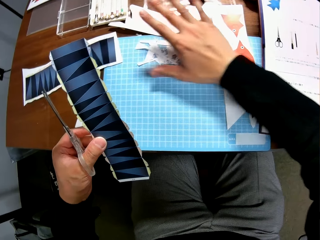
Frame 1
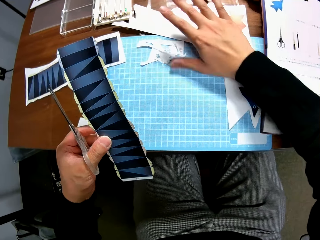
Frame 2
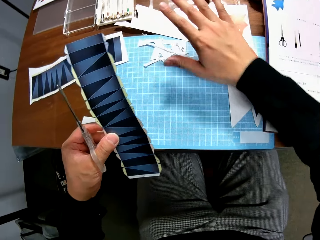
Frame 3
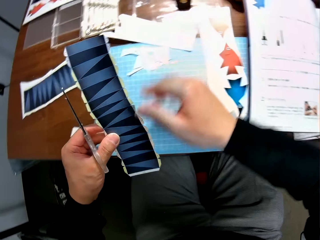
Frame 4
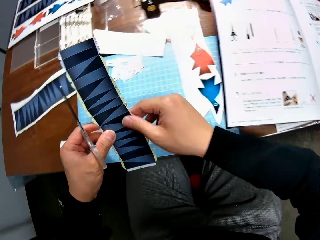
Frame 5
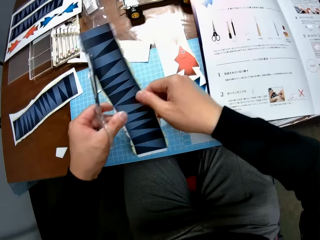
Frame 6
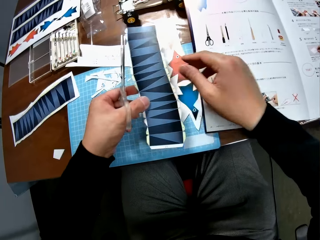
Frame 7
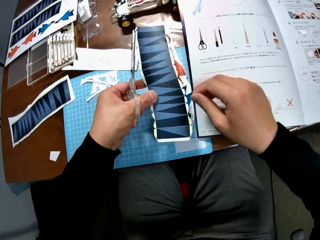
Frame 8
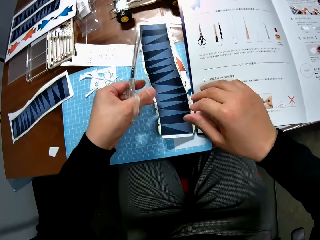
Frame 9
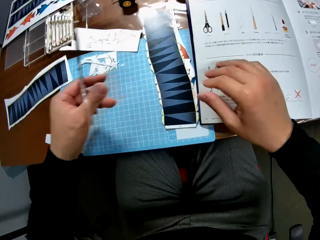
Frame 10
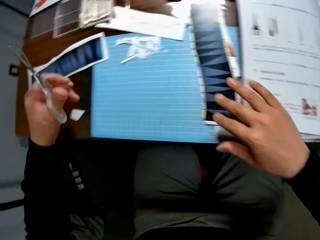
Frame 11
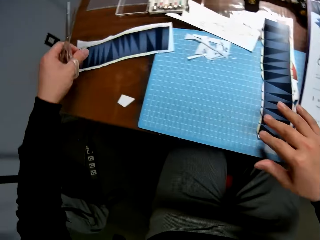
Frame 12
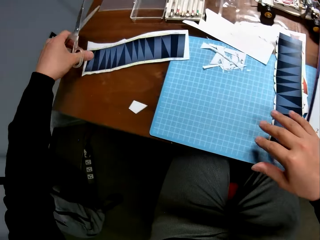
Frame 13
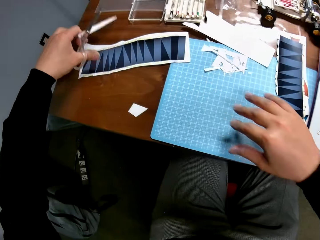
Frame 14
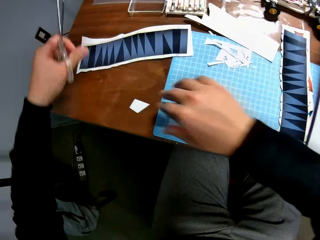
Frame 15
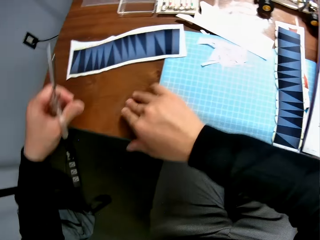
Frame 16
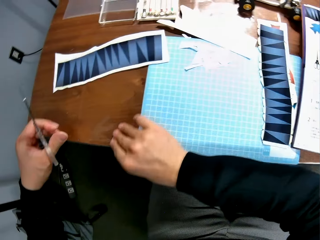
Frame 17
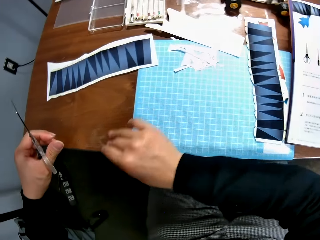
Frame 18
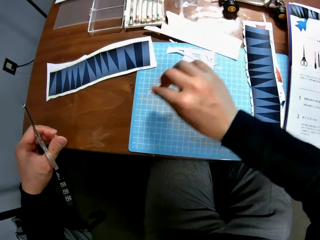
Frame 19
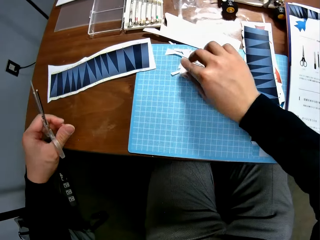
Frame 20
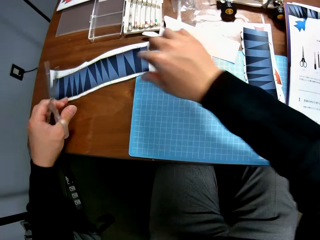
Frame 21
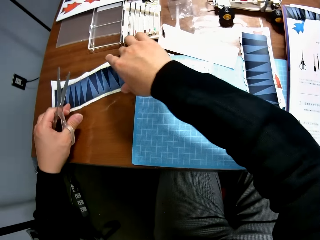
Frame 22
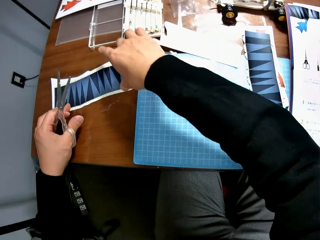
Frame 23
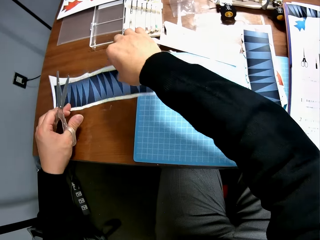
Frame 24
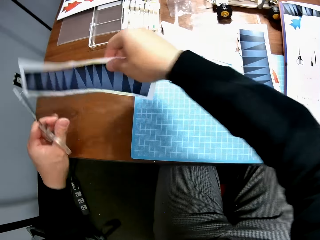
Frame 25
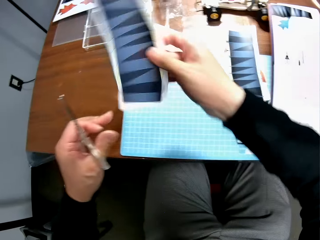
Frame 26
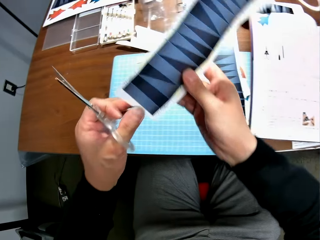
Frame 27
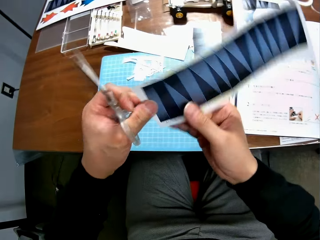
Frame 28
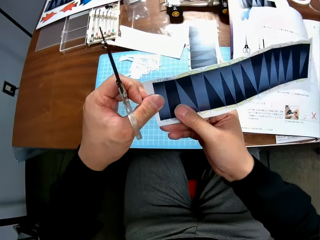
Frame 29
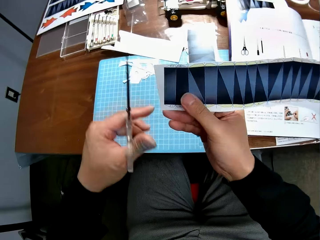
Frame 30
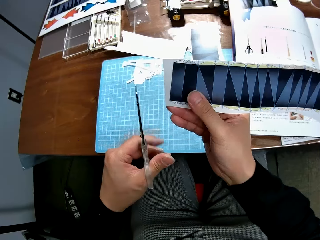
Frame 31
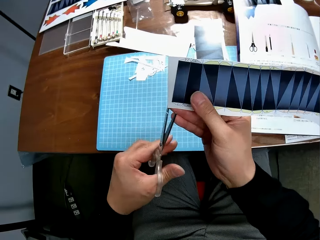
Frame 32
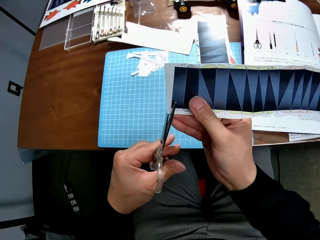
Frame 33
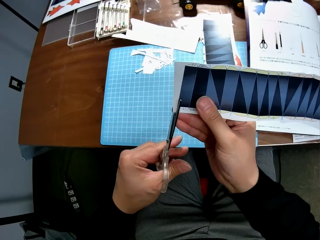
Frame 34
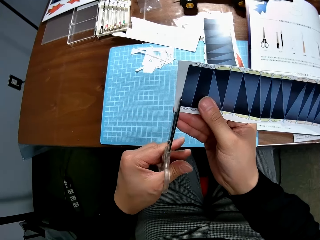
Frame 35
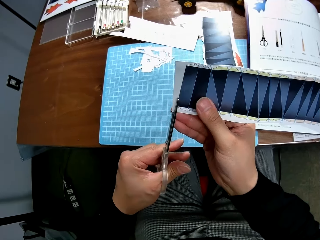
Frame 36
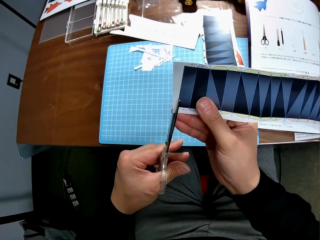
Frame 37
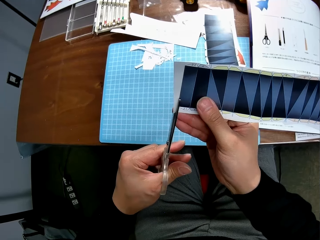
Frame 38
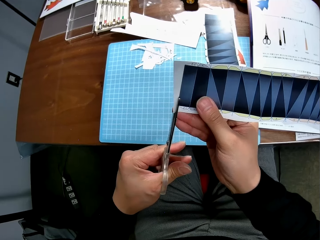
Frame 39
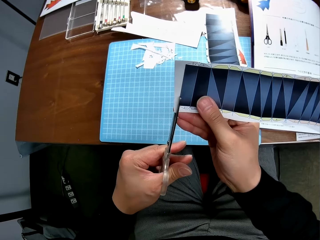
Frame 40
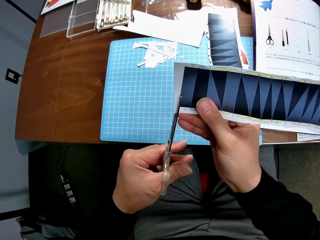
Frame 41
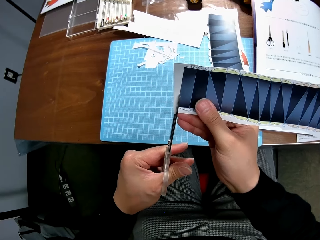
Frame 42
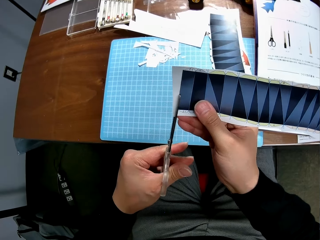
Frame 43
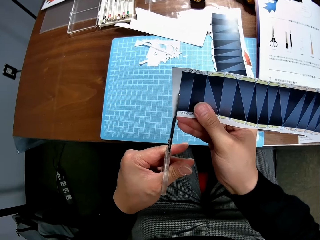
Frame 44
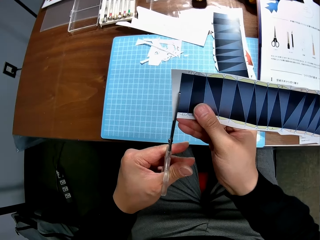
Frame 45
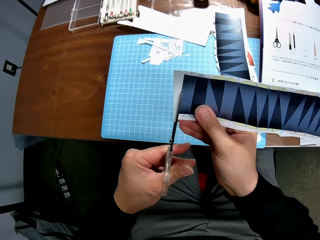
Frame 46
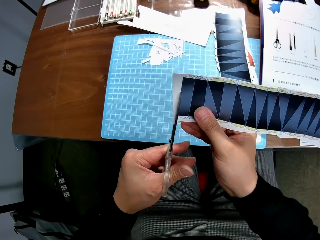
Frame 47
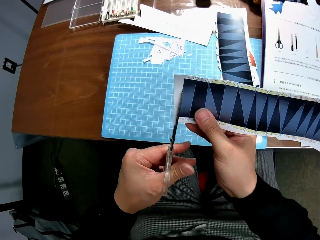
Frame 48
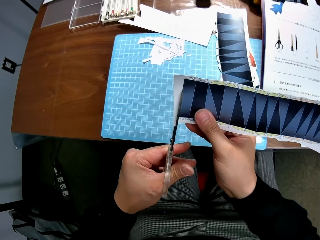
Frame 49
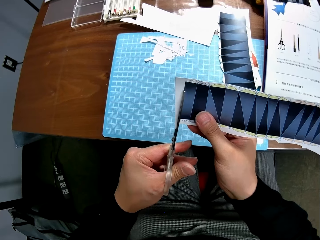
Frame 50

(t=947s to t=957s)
The camera wearer touches the paper stock with his right hand. He drops the paper stock on the right side of the cutting mat. He touches a second paper stock on the left side of the table. He moves a cut piece on the table to the side of the other cut pieces. He picks up a piece of paper from the table. He puts down the piece of paper on the cutting mat. He picks up the second paper stock from the table. He adjusts the paper. He crafts the second paper stock with the scissors. He cuts the paper.

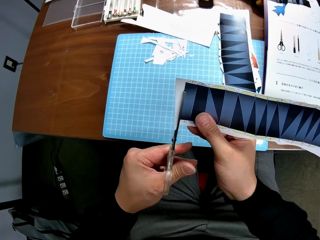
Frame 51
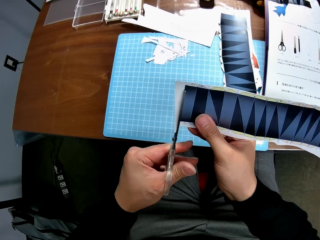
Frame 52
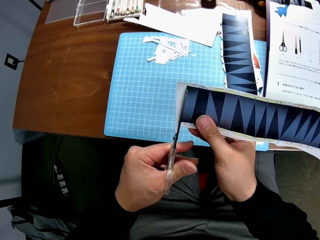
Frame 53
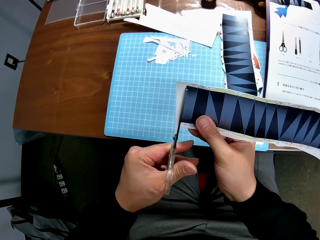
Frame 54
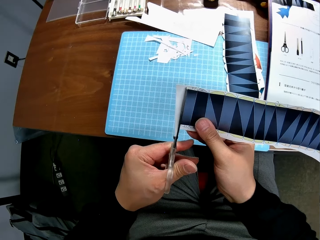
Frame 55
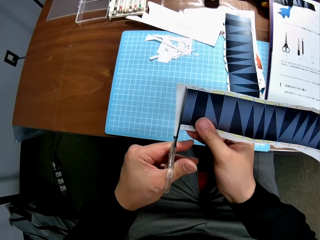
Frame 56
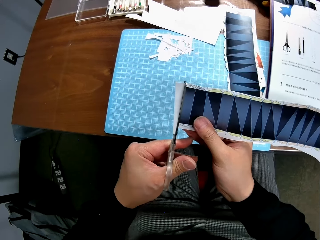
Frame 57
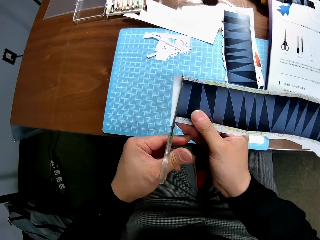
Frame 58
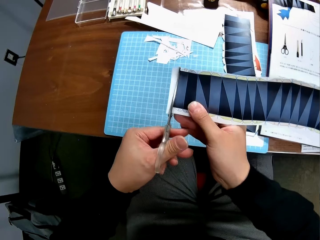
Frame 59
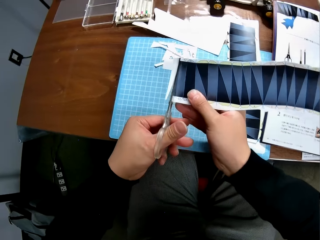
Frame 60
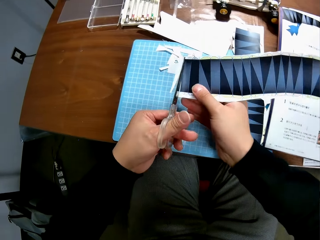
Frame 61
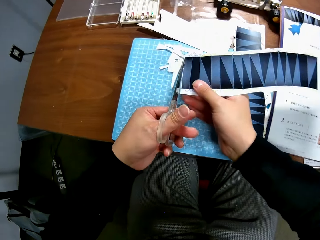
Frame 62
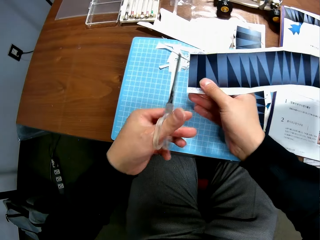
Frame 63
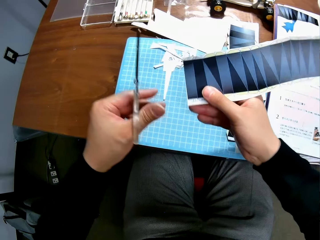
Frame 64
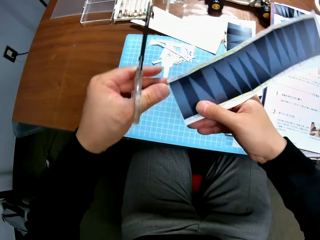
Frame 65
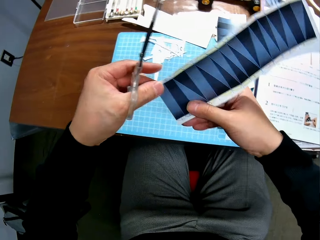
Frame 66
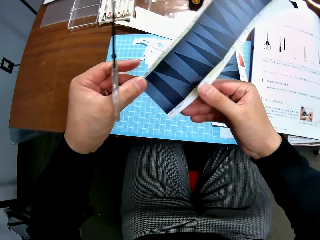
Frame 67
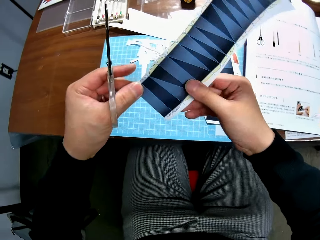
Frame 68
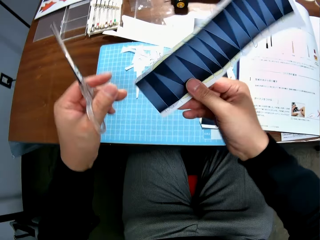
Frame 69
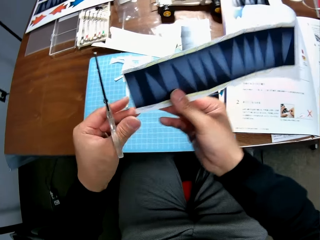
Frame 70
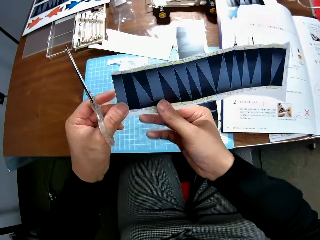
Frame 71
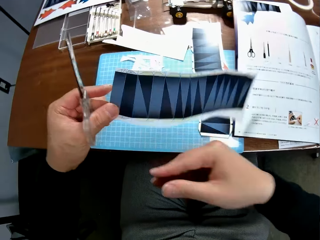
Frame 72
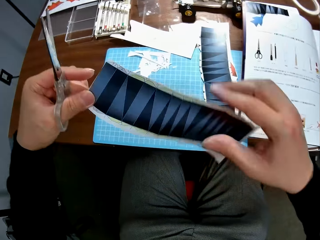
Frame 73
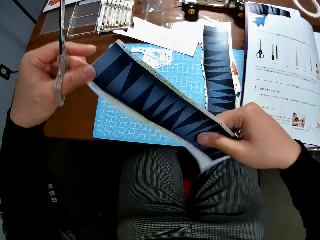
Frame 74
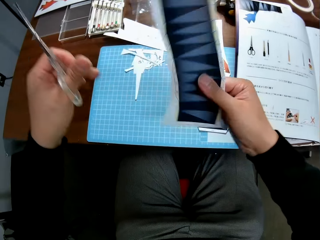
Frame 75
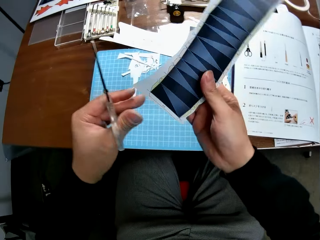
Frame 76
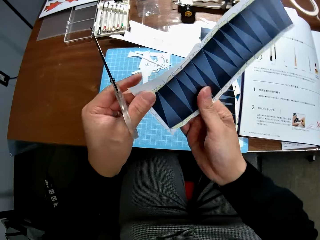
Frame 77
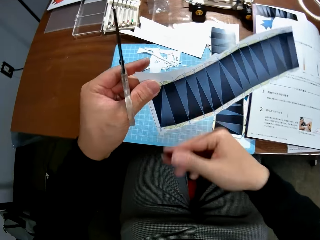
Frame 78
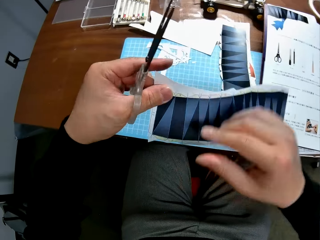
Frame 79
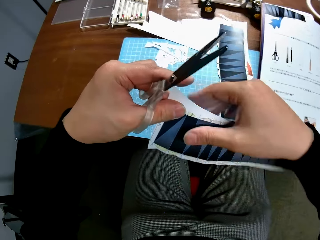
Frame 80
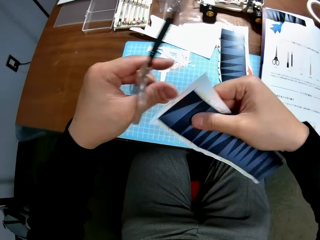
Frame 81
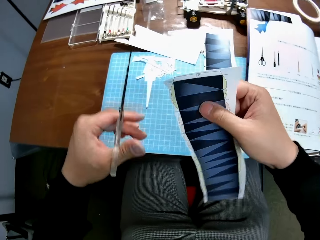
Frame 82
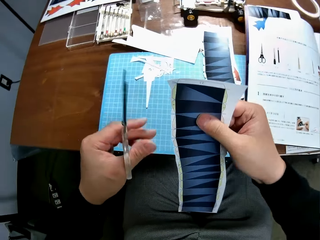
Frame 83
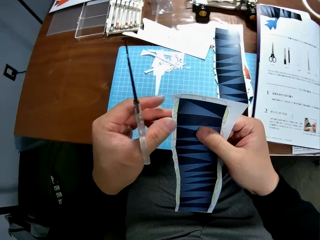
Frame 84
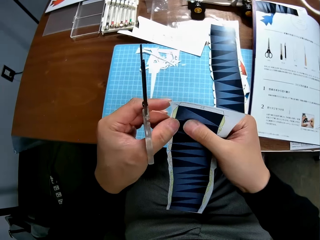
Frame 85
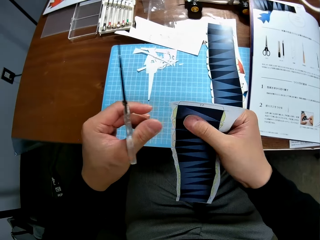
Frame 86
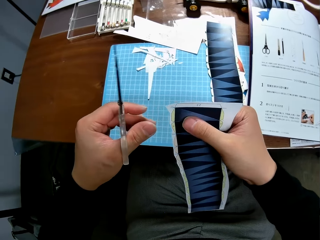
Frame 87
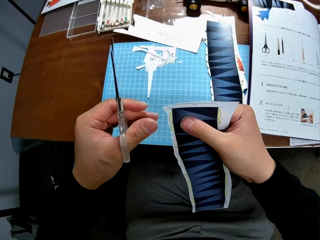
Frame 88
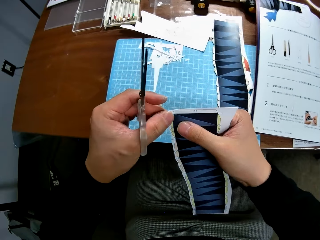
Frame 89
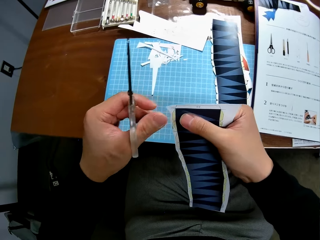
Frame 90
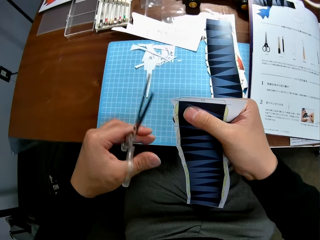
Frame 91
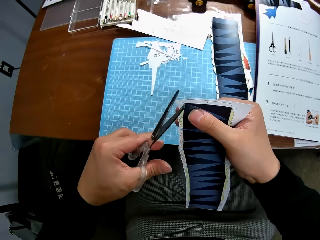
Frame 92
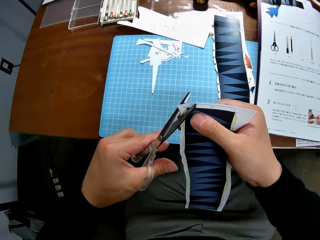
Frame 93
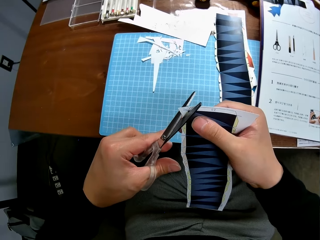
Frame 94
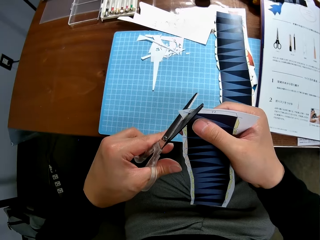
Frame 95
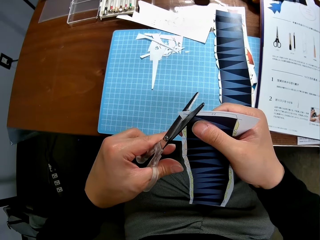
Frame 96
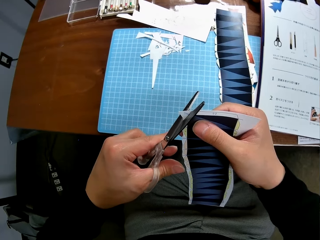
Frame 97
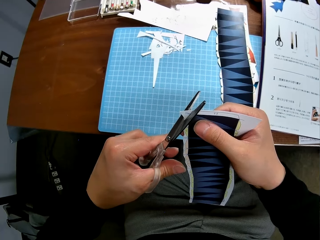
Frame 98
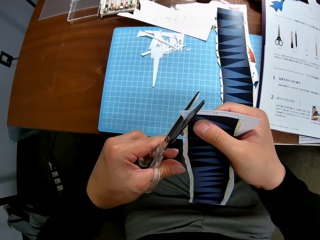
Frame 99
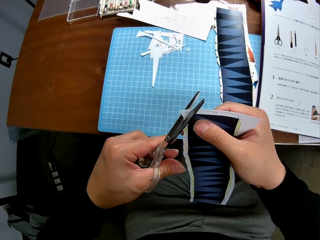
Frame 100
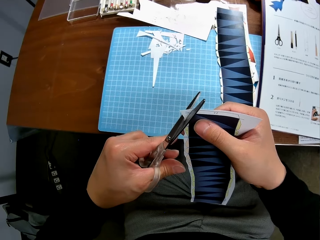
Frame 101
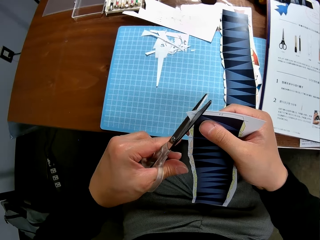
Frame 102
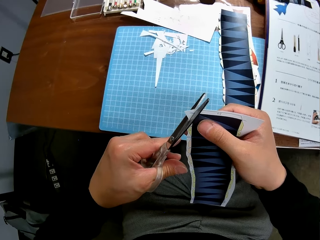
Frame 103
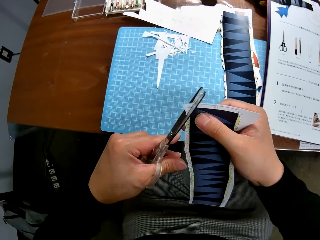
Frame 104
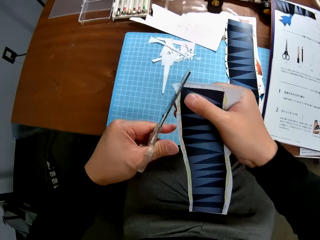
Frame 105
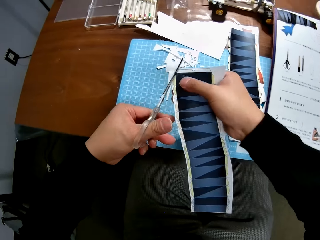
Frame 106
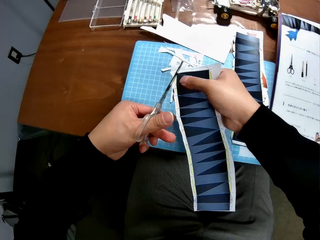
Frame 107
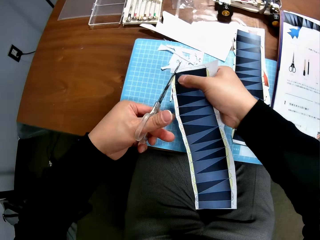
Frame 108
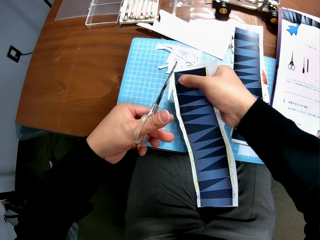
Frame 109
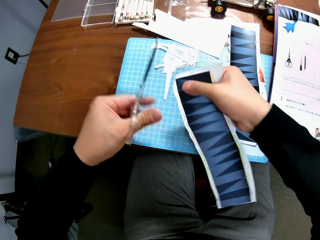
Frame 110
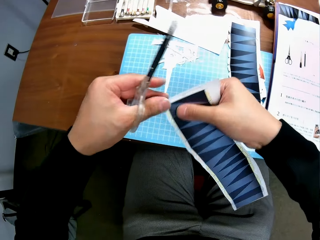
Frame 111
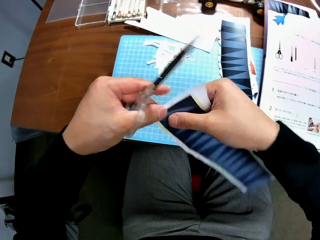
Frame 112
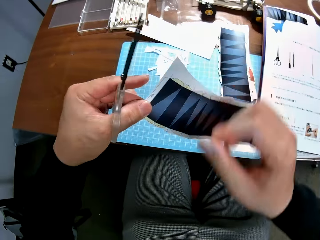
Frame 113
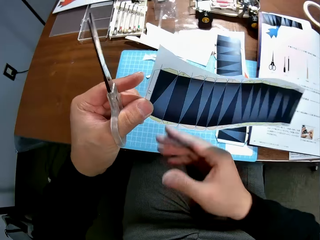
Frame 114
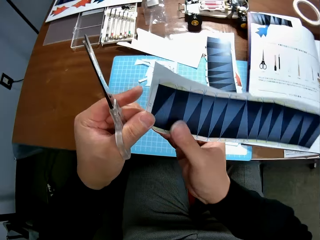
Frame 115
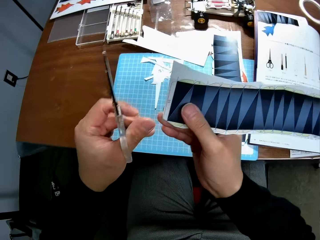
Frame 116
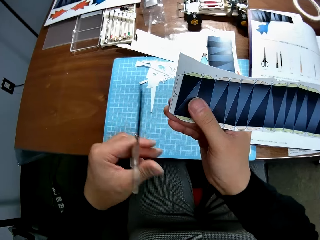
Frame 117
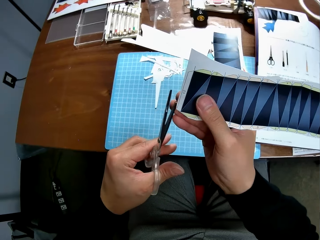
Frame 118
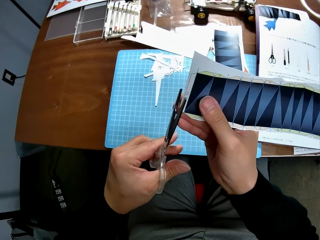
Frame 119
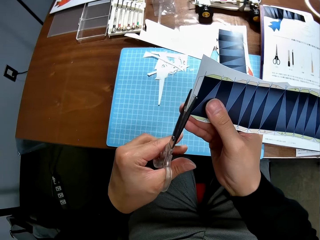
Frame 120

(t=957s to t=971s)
The camera wearer drops a cut piece of paper on the cutting mat on a table. They adjust the paper. They cut the paper. They drop a cut piece of paper on the cutting mat on the table. They adjust the paper.
